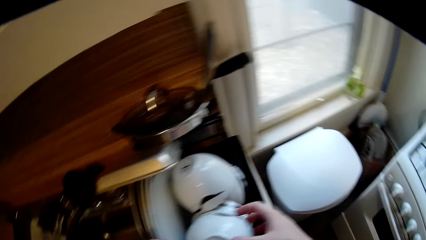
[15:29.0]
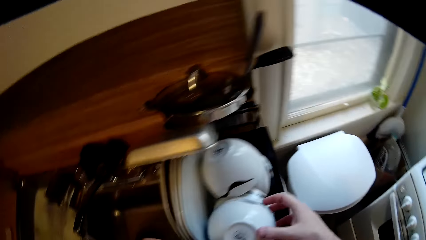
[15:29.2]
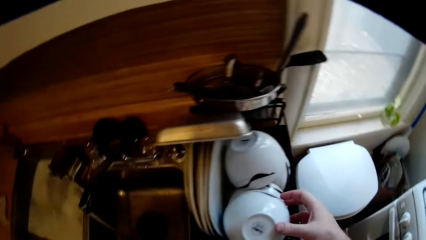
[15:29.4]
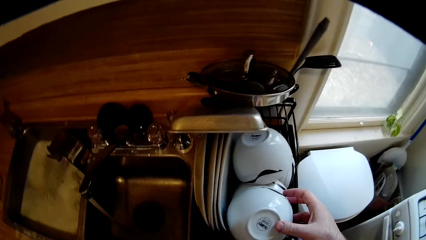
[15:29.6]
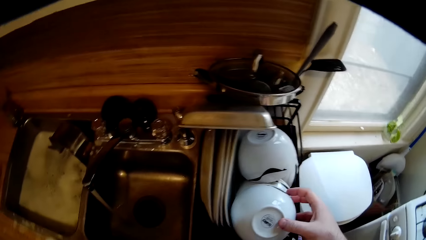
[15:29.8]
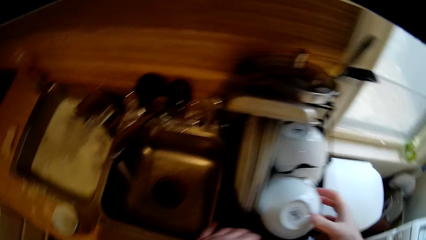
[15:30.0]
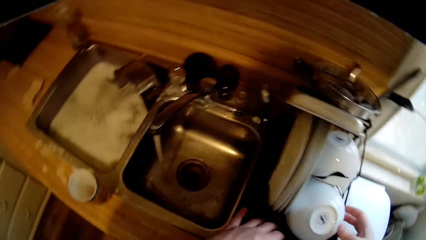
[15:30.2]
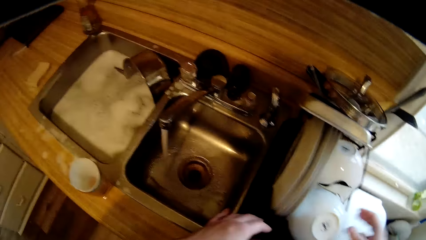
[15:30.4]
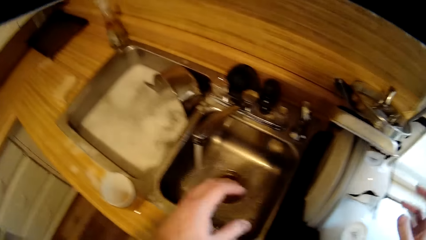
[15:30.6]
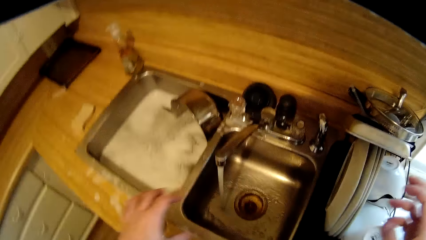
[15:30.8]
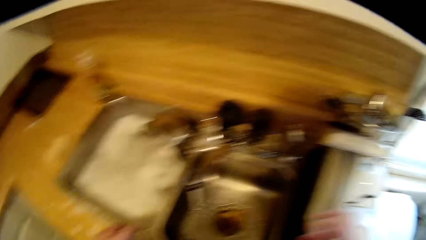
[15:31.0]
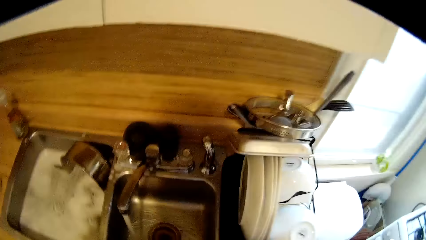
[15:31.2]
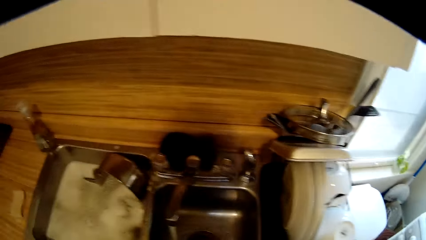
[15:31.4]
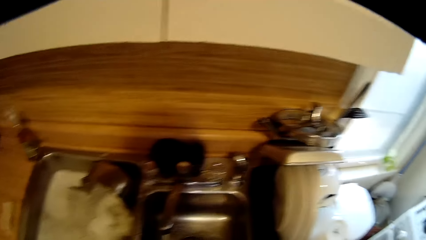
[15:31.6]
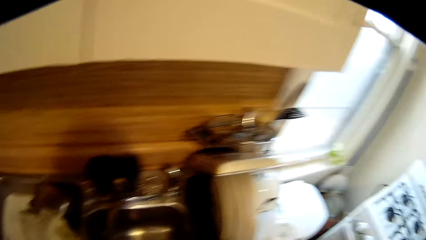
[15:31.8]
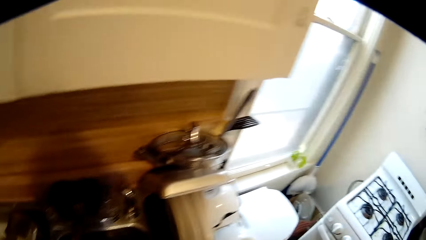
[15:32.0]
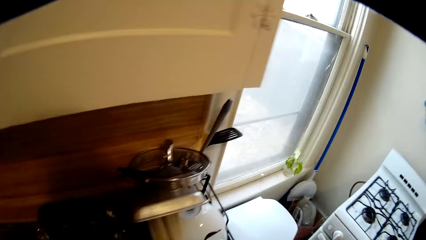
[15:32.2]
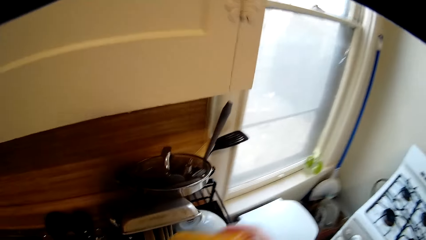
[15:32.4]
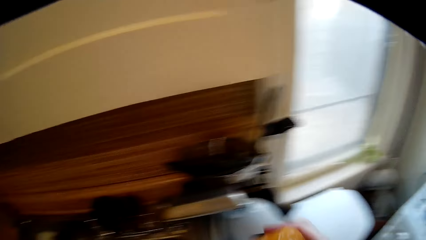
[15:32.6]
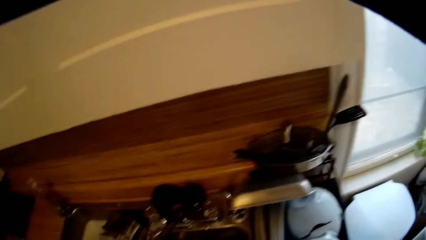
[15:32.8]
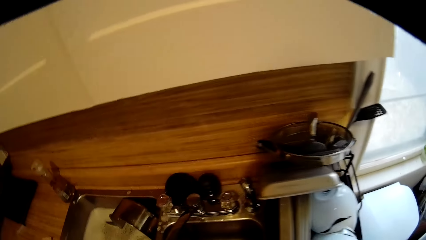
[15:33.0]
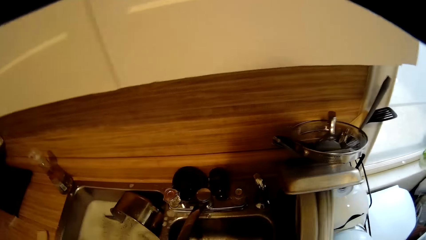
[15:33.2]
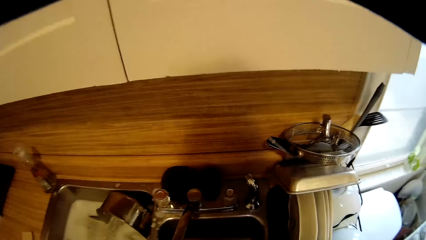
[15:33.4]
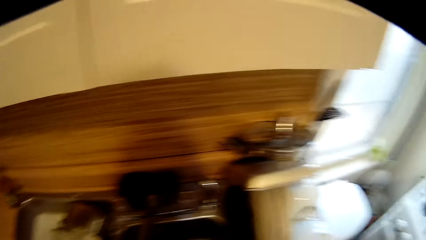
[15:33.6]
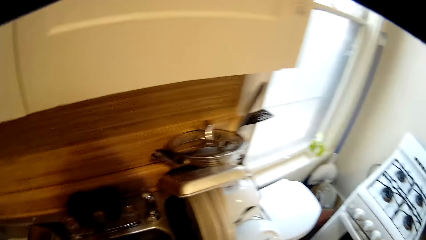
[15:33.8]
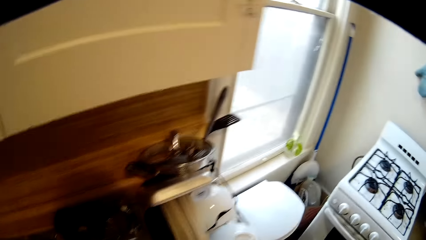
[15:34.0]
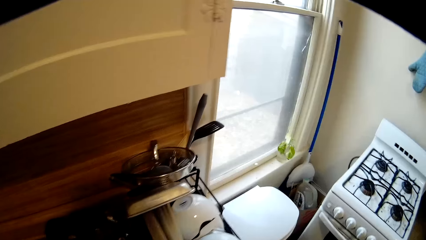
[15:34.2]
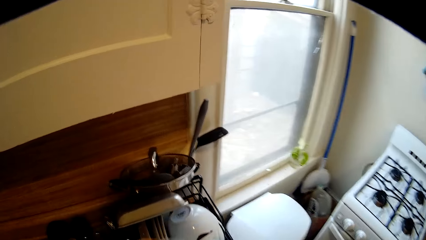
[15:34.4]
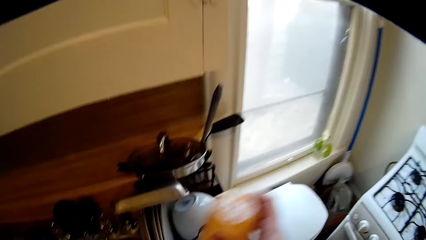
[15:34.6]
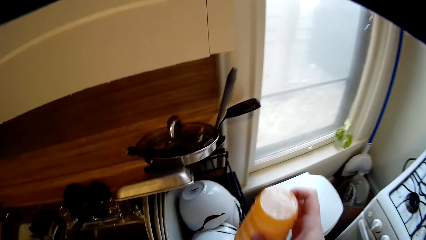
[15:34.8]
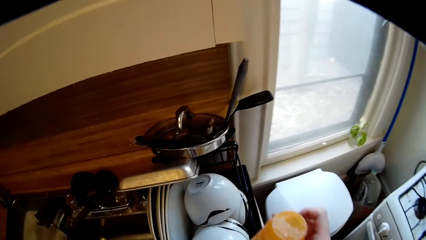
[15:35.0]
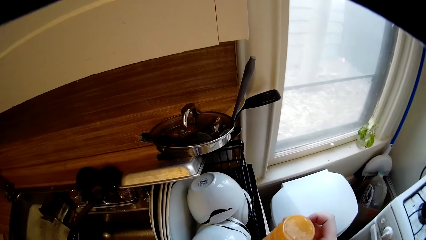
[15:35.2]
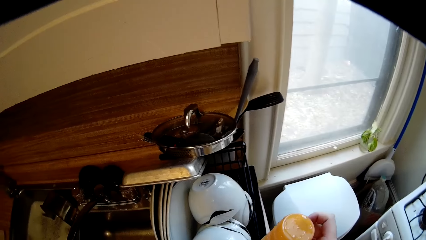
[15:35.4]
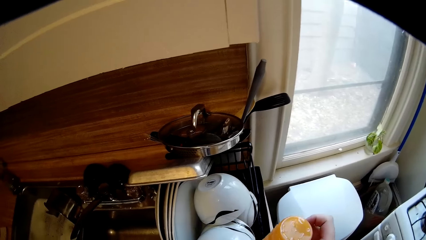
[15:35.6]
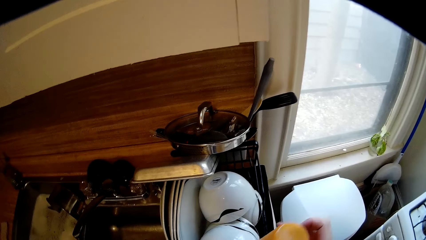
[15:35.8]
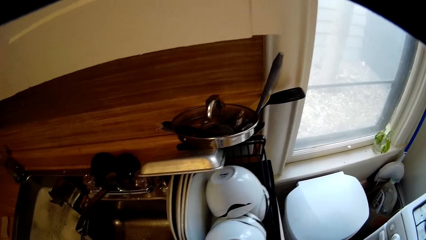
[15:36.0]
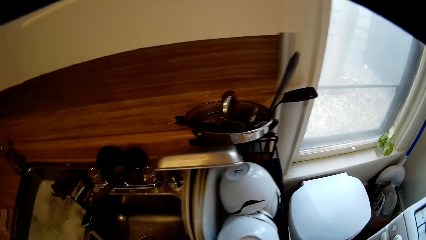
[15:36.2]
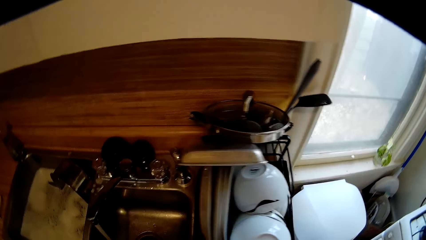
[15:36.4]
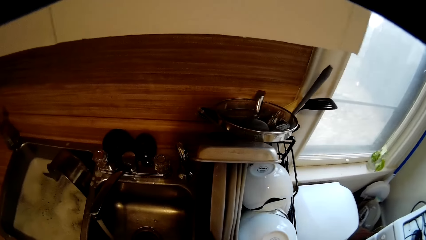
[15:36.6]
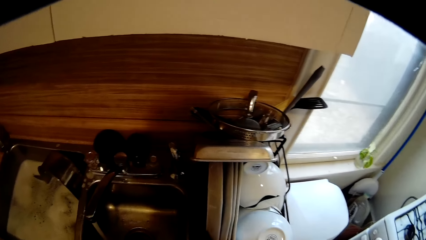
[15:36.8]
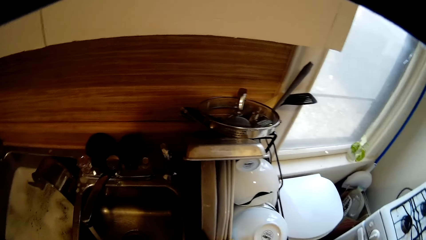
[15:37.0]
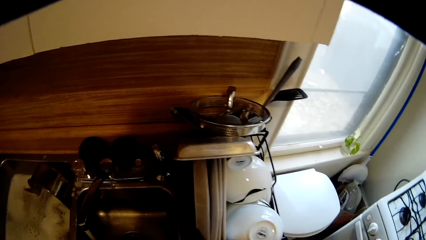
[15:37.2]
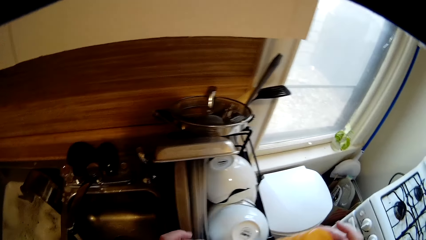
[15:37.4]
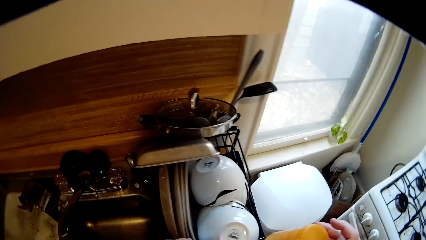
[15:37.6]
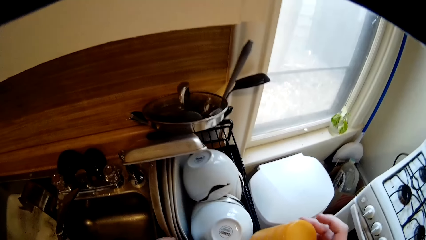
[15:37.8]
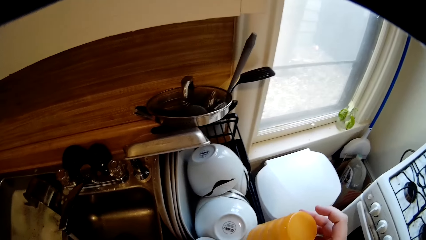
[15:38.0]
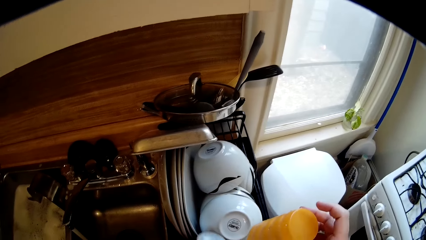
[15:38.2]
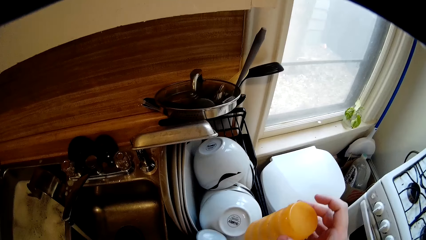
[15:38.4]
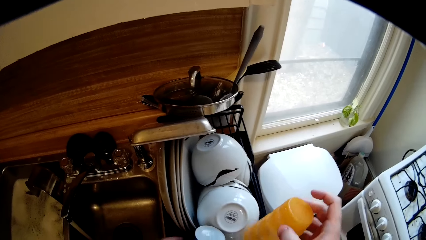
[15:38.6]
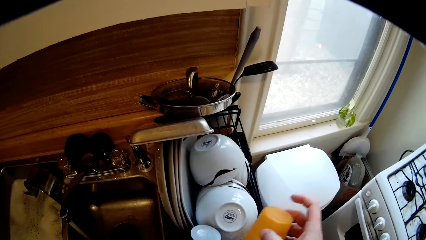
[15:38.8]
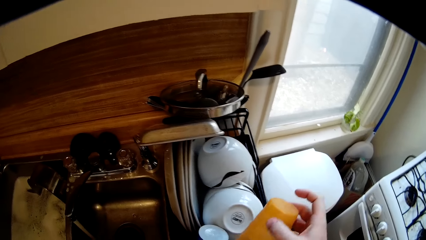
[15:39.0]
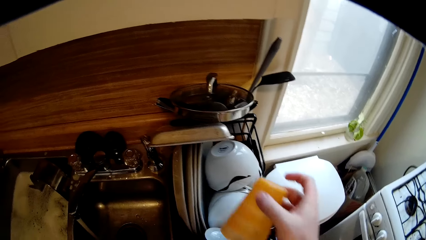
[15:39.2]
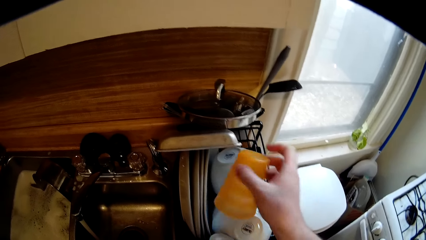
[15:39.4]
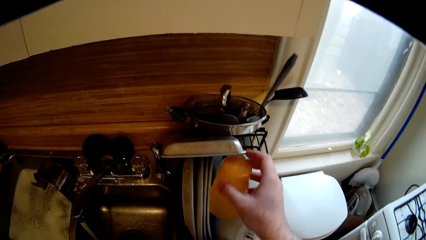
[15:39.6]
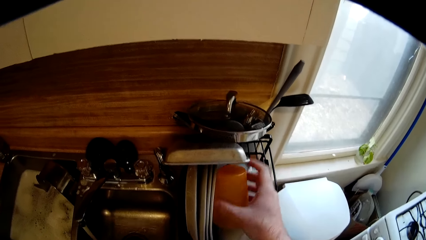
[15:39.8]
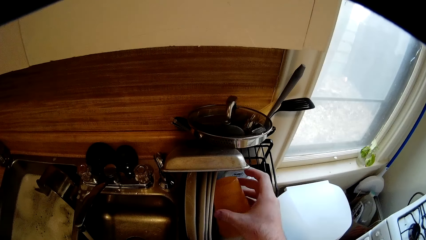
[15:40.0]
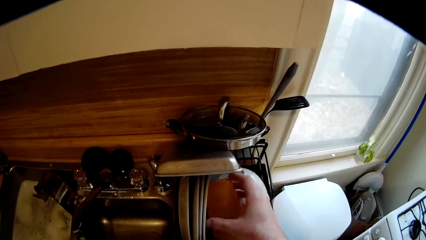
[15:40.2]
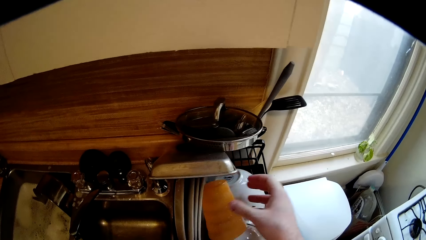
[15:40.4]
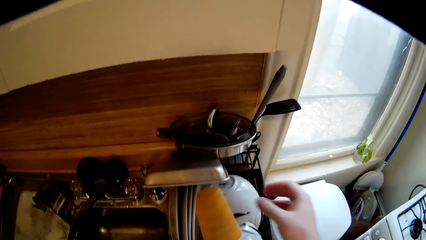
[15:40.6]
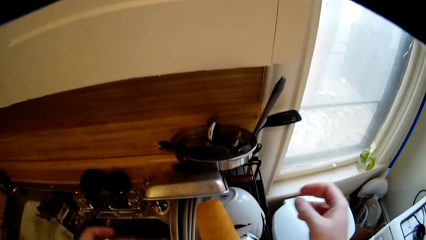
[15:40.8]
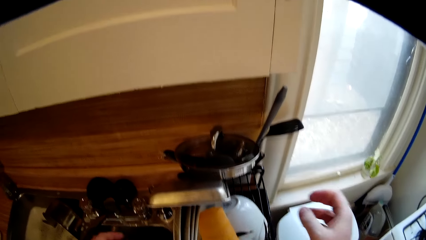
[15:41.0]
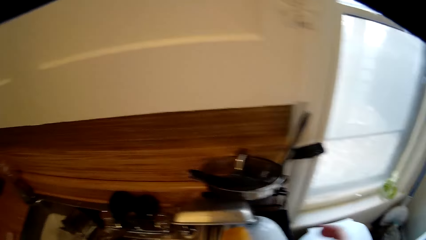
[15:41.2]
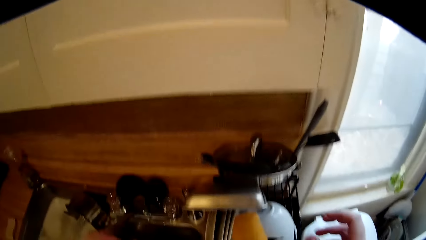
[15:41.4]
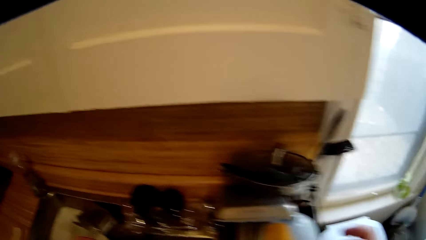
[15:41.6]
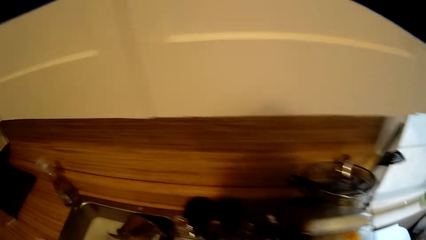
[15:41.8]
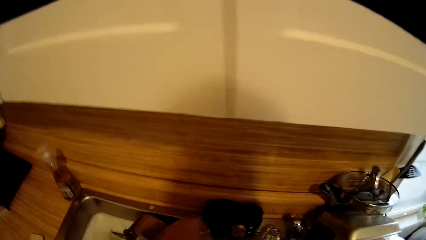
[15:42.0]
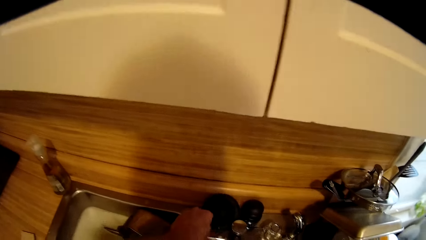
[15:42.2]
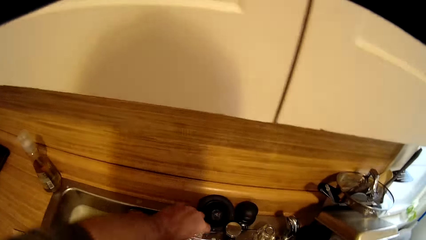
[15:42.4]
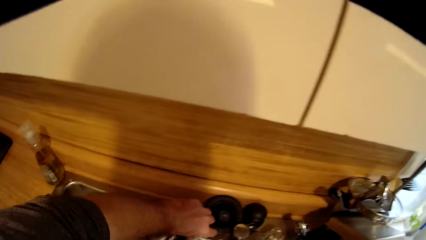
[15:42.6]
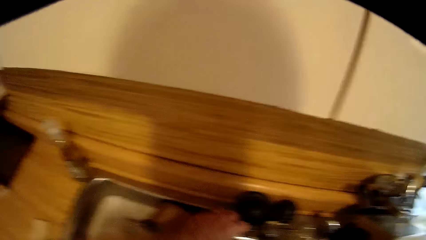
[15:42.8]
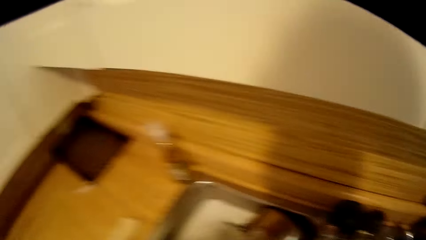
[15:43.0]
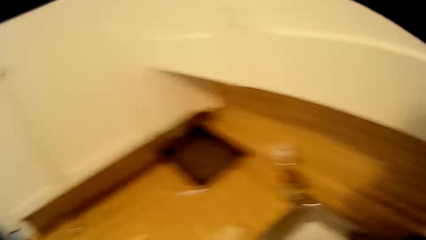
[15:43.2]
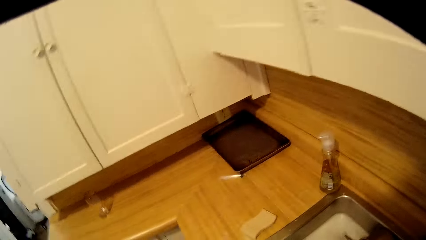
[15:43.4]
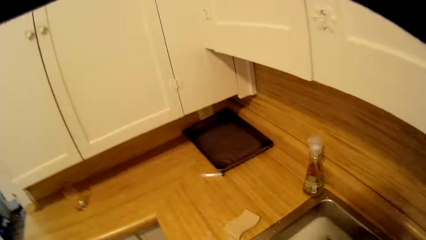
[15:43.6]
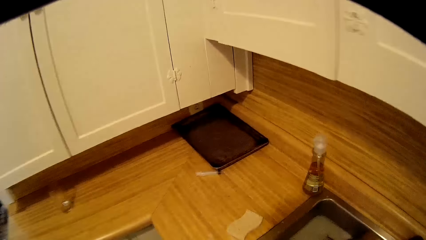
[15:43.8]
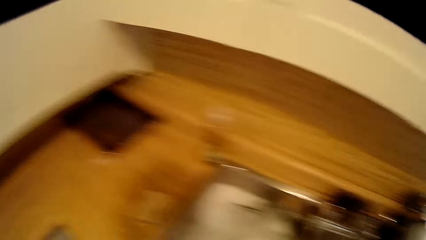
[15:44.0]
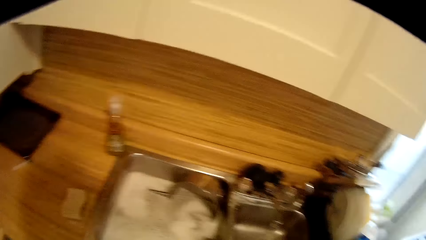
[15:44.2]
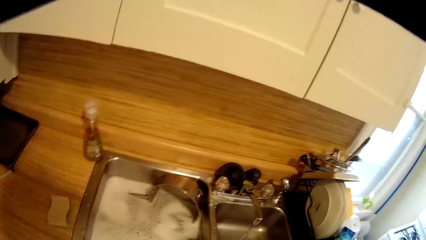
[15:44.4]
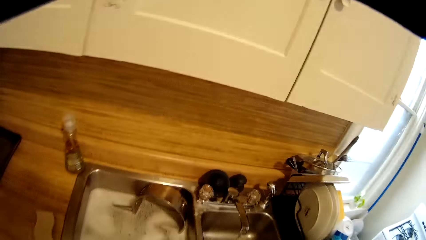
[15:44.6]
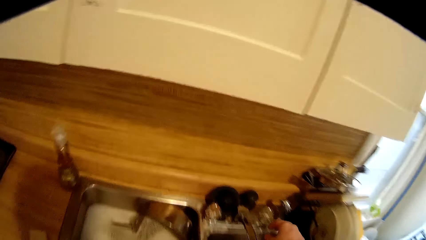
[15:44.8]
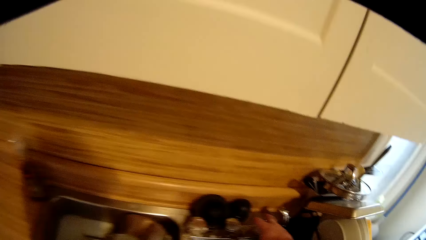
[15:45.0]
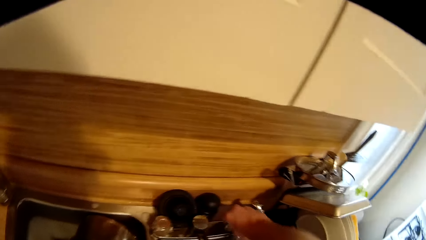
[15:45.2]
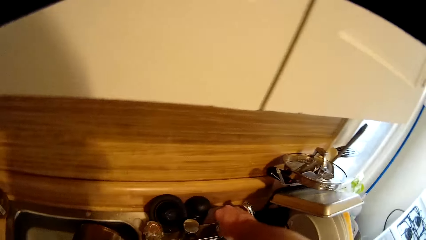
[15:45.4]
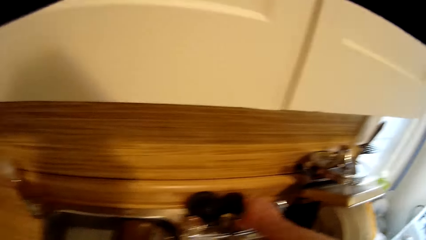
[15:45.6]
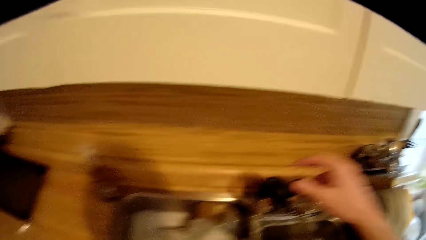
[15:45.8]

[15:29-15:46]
The camera wearer picks a cup. They wash the cup and drop the cup. They turn around the sink. They place the cup on the rack dish drainer with the right hand. They close the tap with the left hand. They close the tap again.
